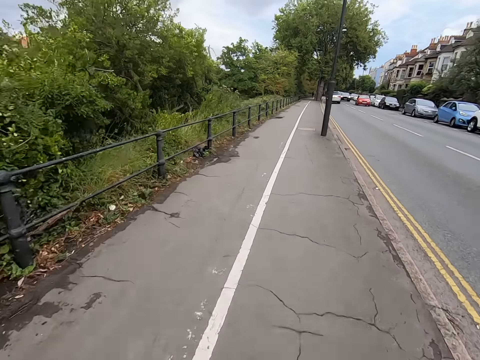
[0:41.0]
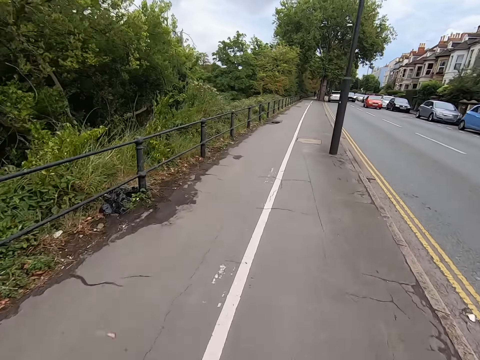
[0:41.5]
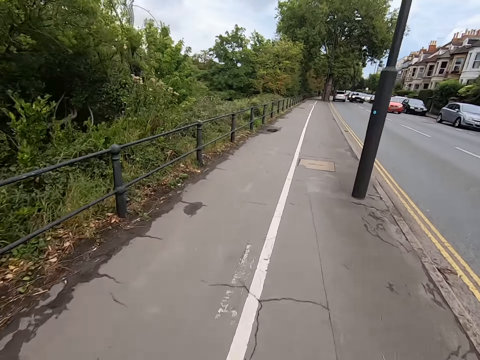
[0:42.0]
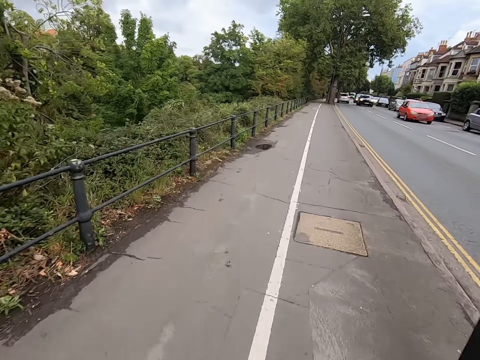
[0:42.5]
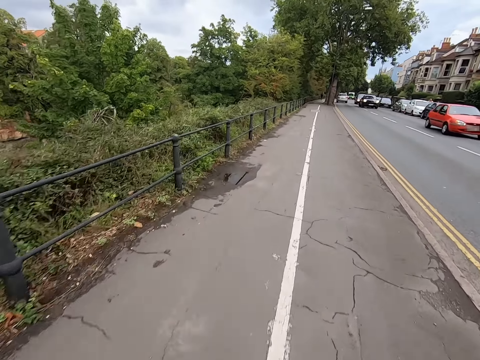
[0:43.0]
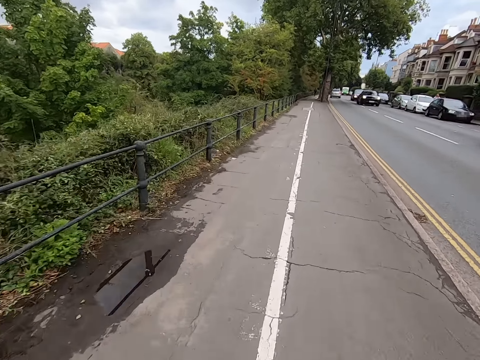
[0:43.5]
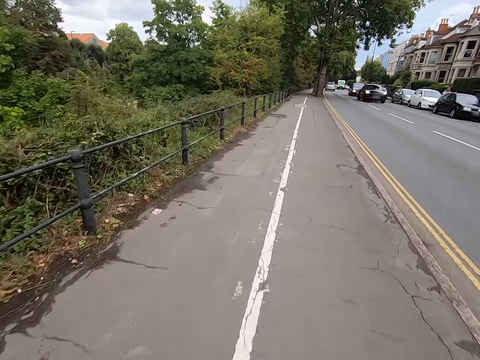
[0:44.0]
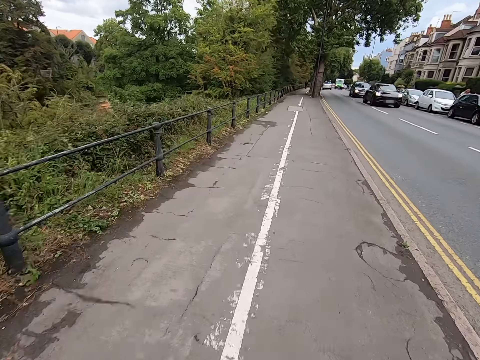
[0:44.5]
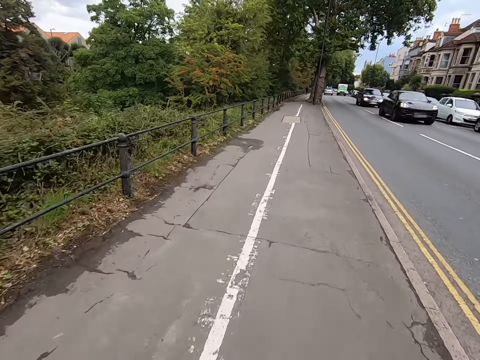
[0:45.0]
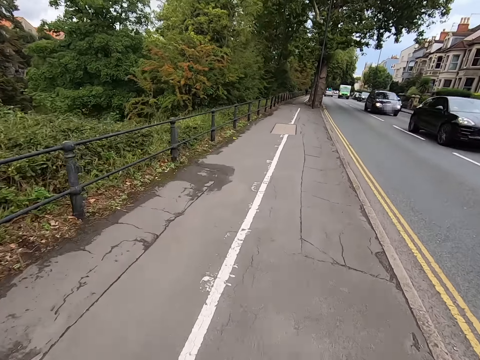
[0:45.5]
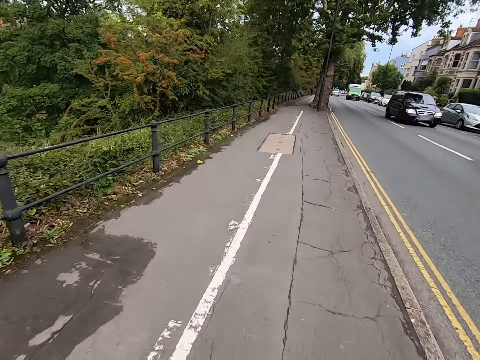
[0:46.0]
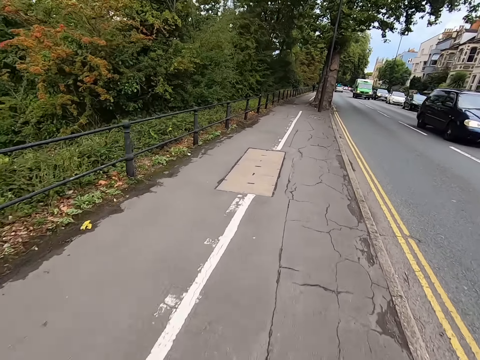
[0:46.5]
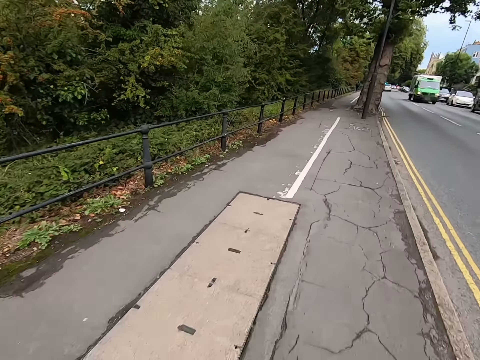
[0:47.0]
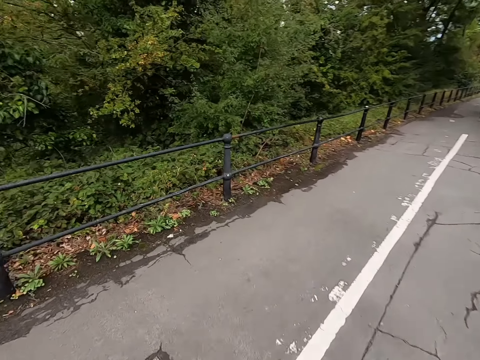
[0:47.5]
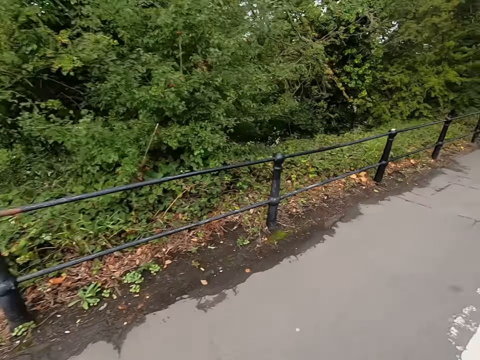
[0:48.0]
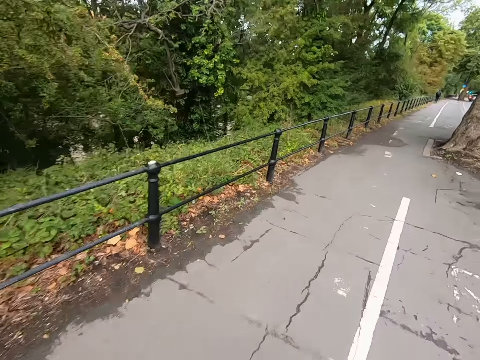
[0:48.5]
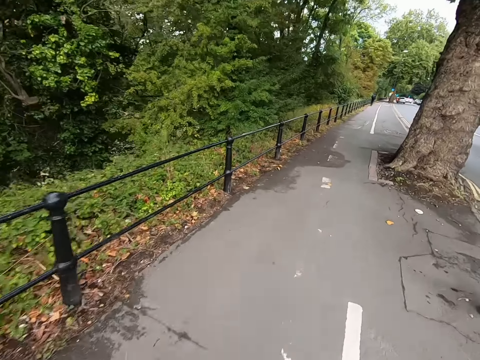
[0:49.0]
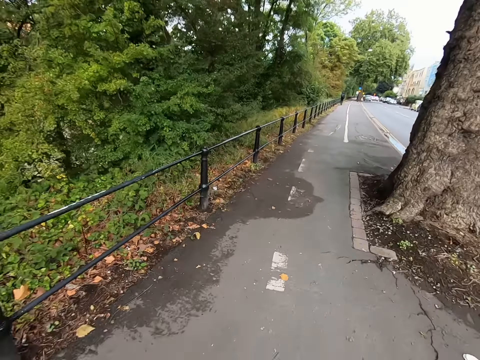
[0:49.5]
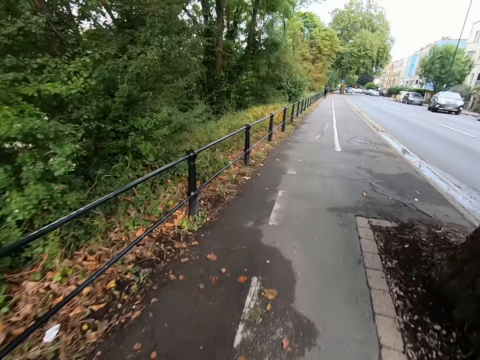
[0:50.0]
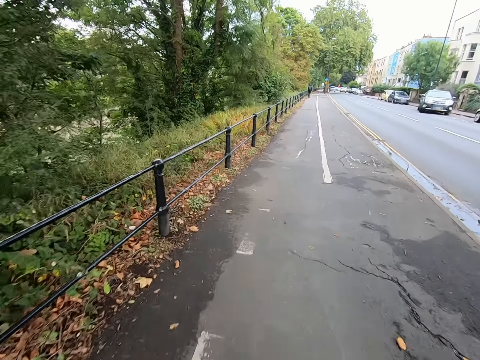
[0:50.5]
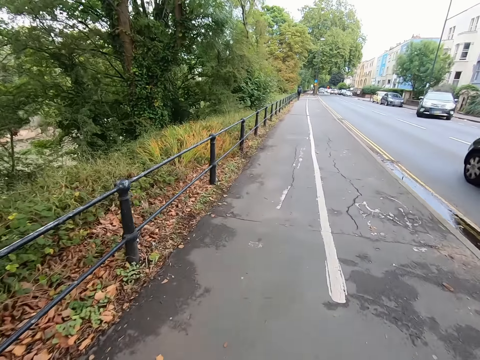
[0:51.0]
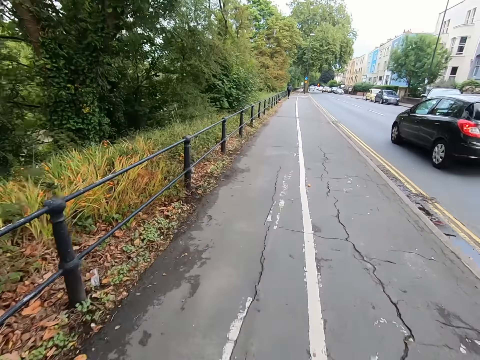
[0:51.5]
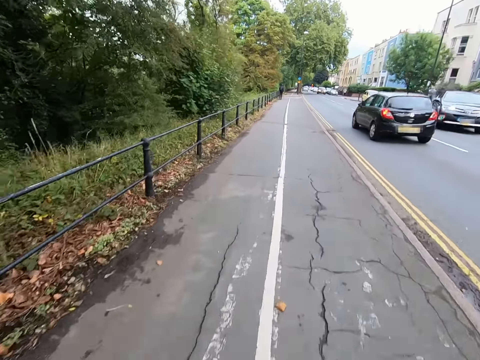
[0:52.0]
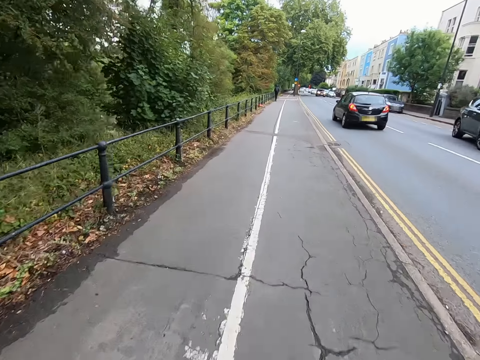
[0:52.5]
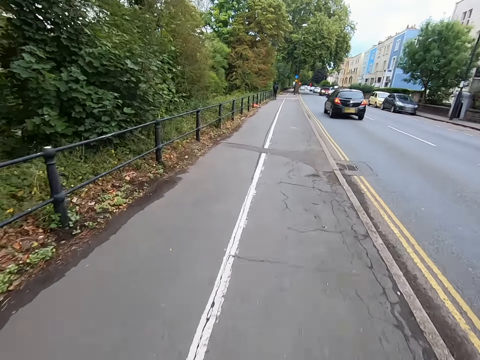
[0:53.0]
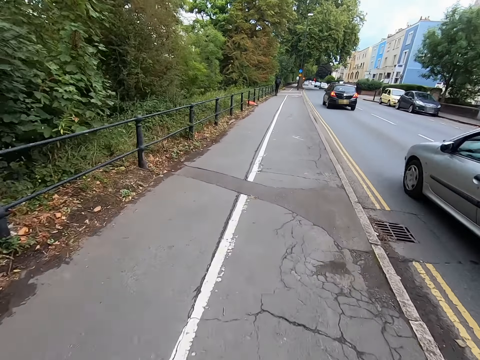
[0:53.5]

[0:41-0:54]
The camera wearer walks. They watch the background.

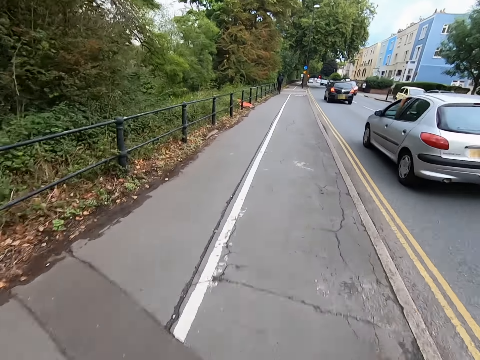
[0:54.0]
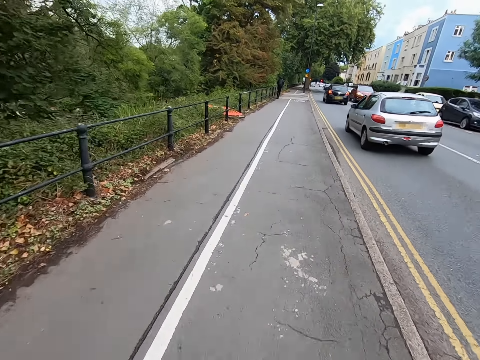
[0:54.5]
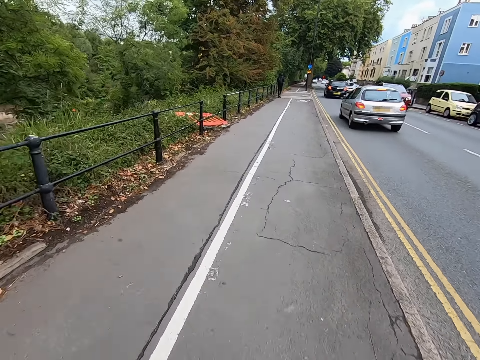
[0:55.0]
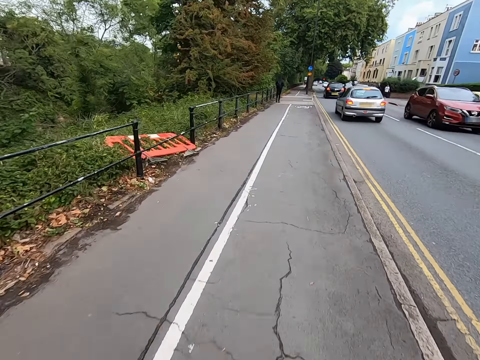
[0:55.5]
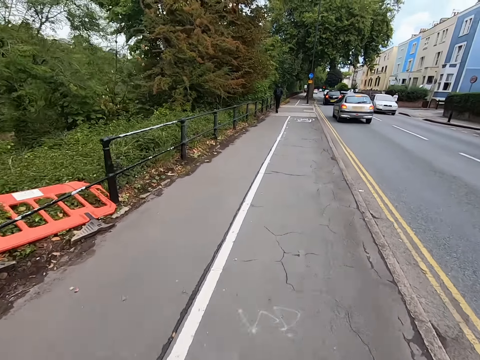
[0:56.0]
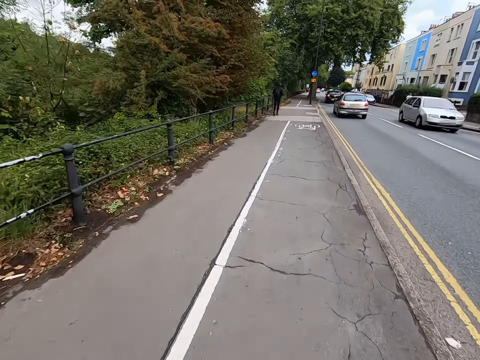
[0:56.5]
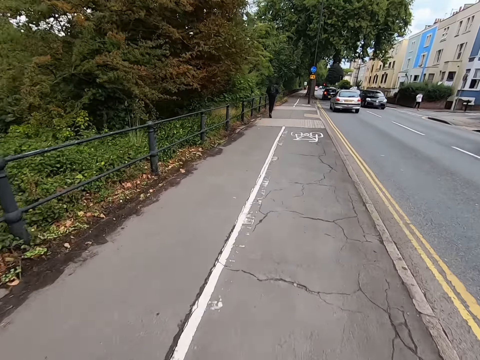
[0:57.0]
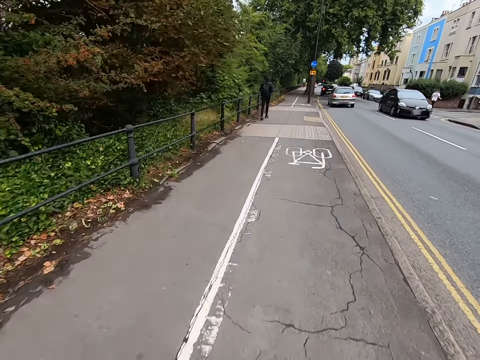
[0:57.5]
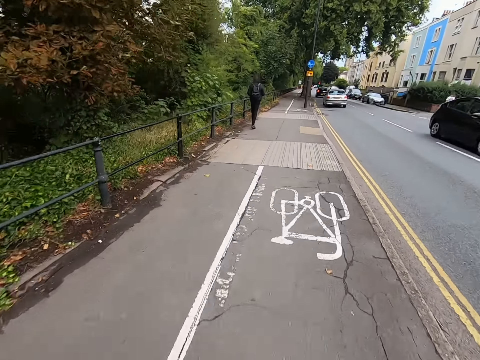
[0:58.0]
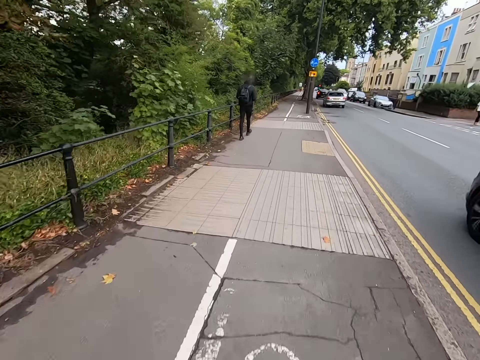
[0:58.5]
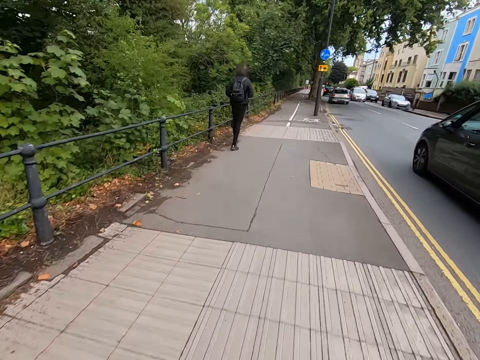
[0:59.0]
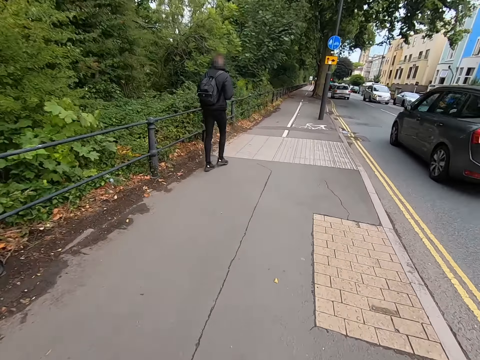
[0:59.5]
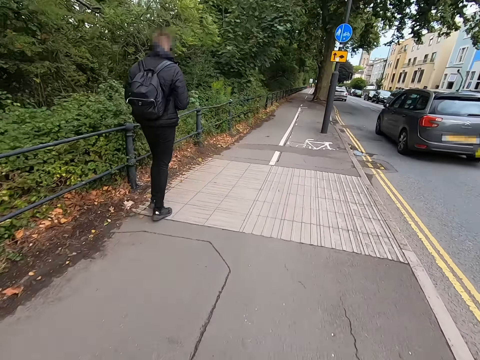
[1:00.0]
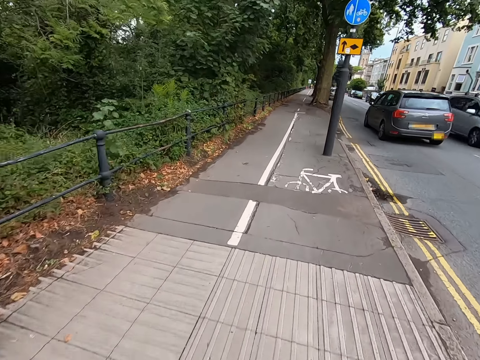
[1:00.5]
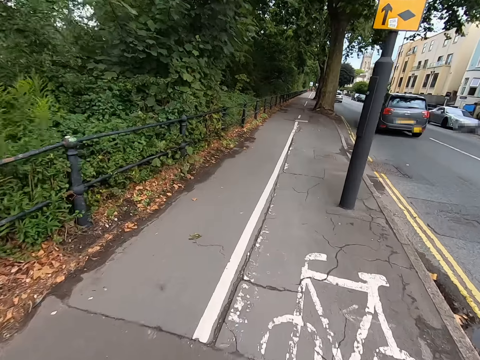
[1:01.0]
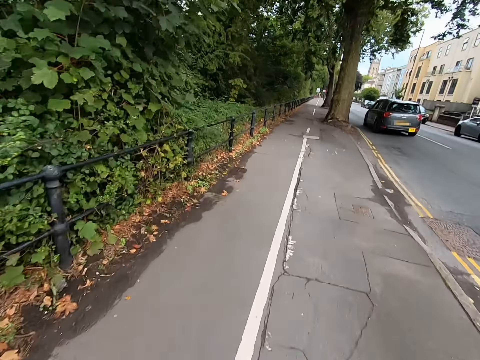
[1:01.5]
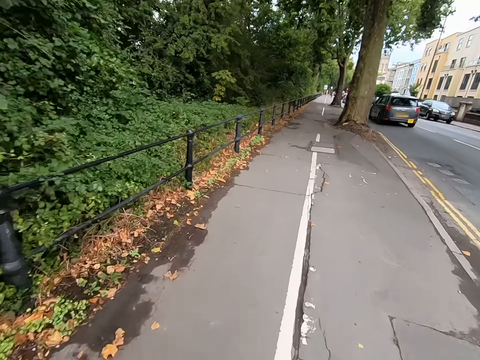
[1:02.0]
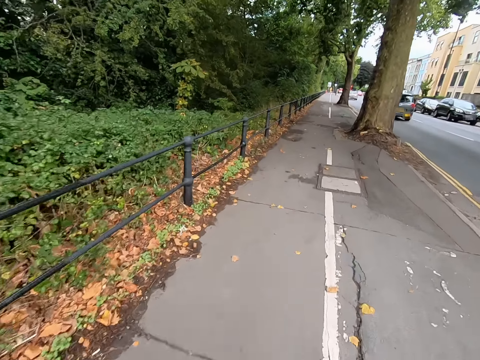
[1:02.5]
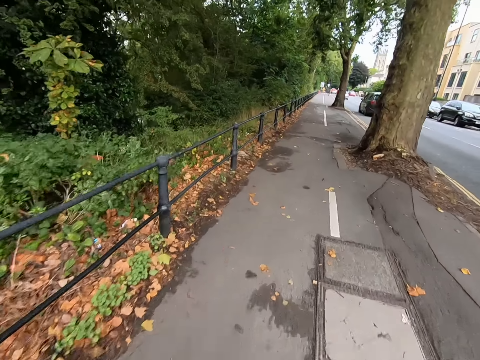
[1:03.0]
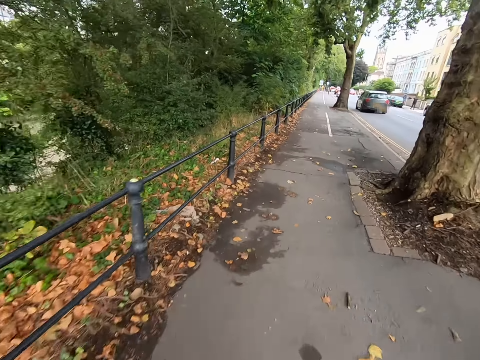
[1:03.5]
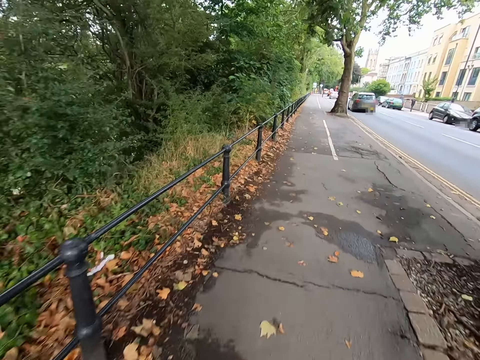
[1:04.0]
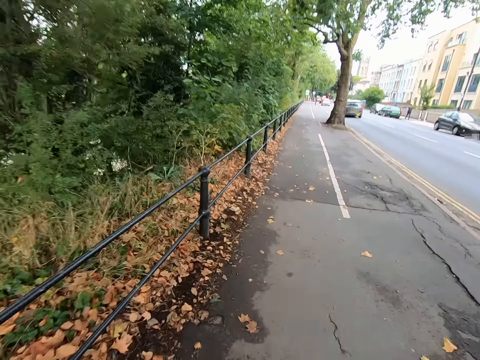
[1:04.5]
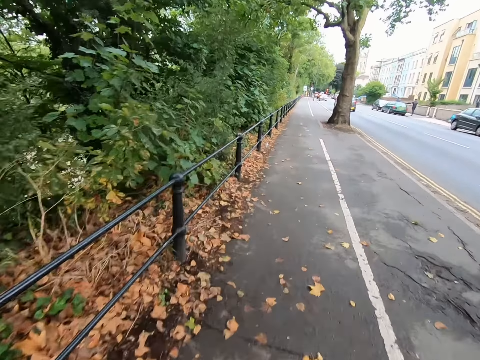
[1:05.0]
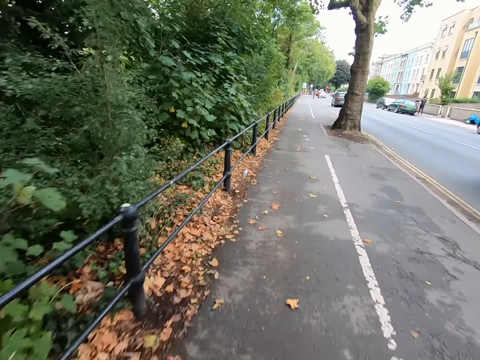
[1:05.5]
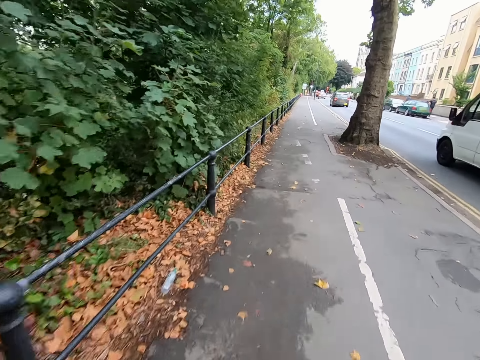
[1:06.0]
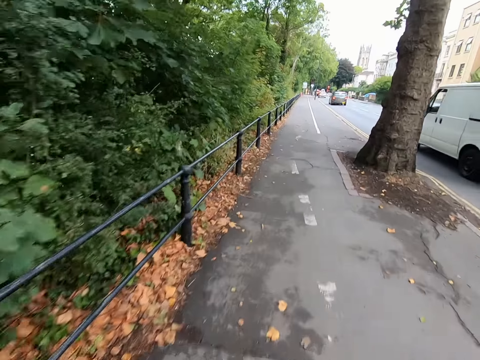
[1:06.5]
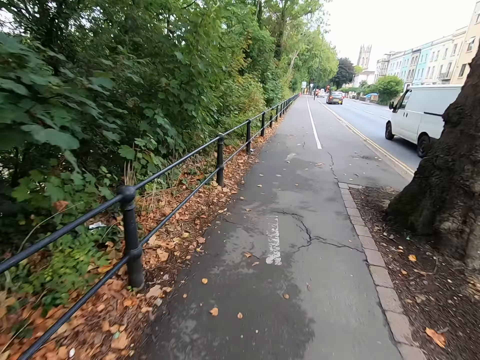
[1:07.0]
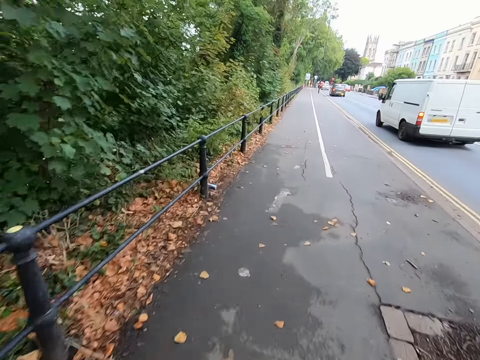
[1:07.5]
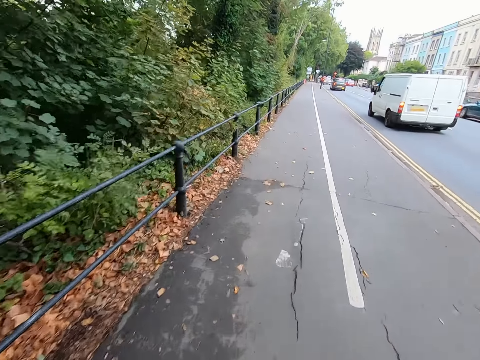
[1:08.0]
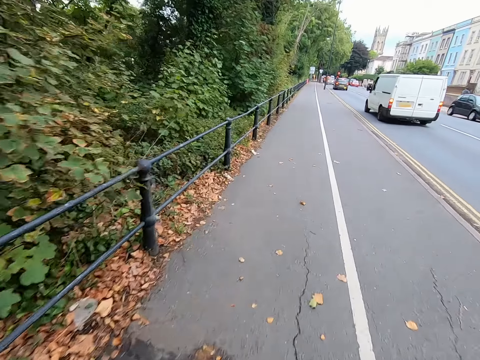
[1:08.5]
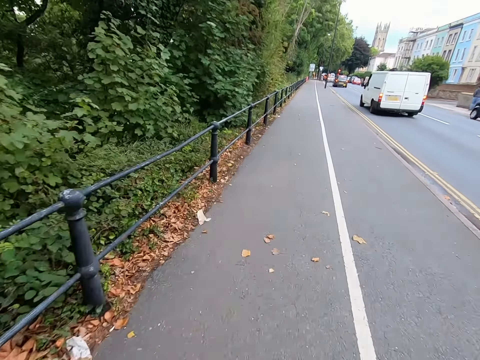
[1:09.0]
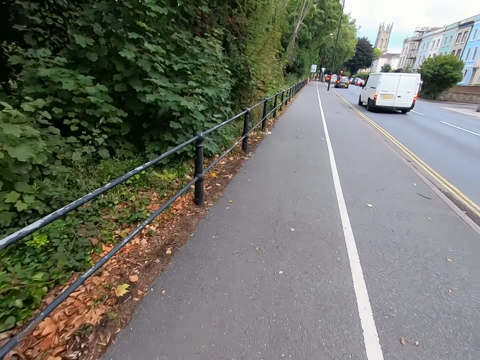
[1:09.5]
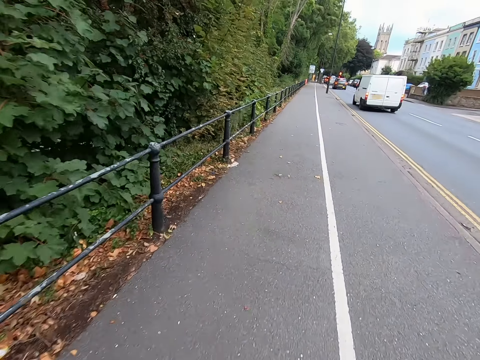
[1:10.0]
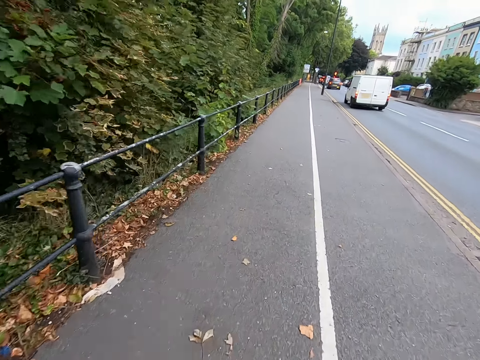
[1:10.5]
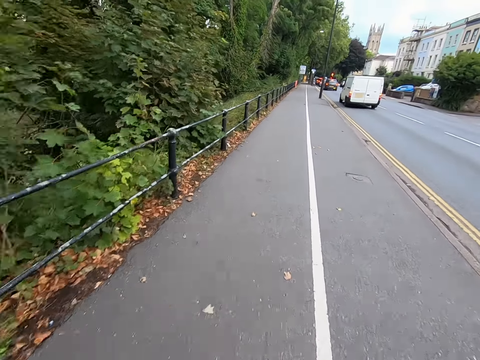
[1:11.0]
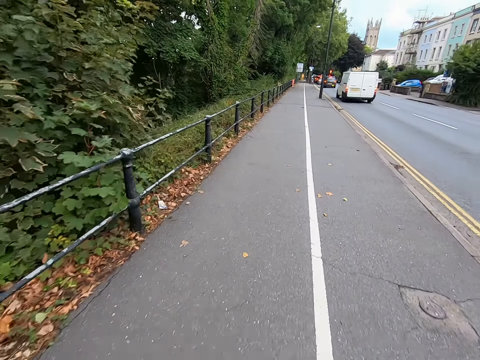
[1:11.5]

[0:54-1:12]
The camera wearer walks. They watch the background. They walk.
